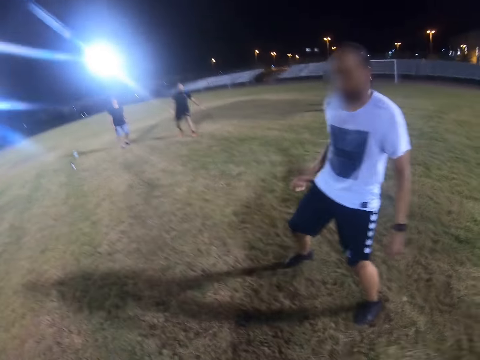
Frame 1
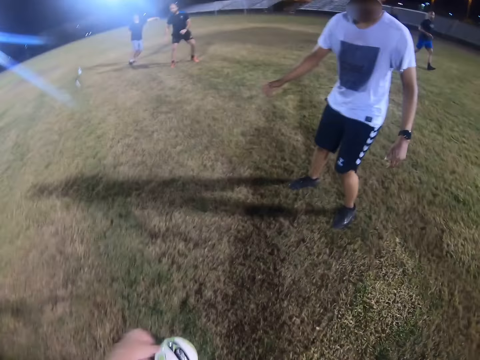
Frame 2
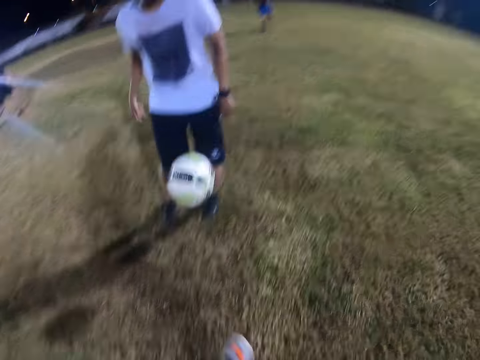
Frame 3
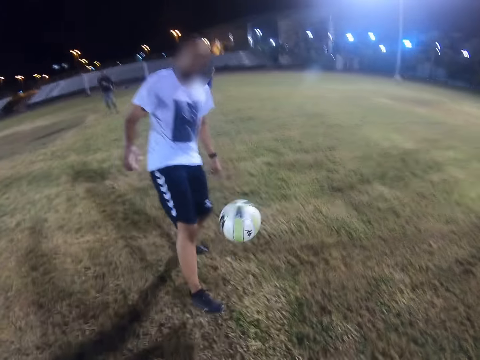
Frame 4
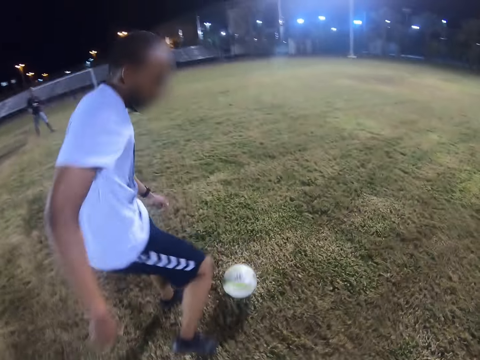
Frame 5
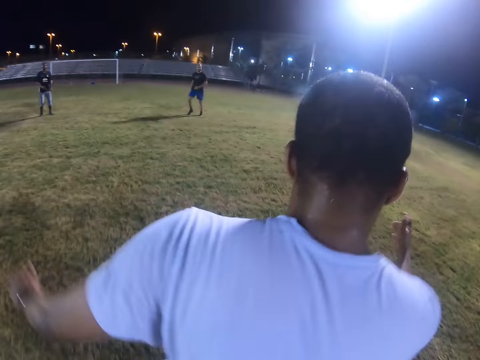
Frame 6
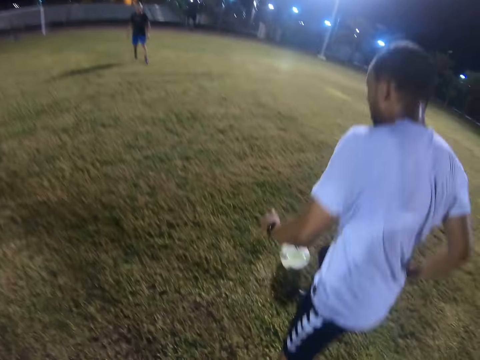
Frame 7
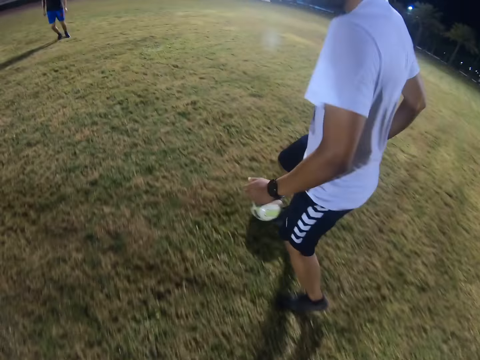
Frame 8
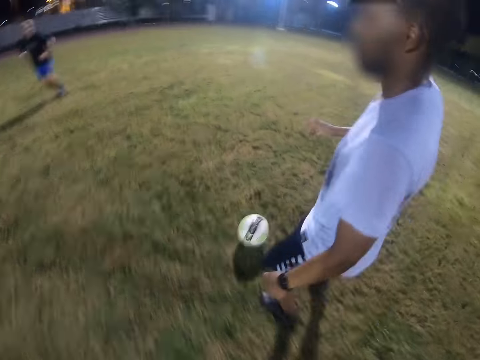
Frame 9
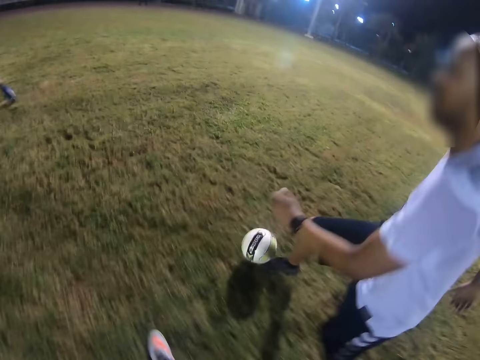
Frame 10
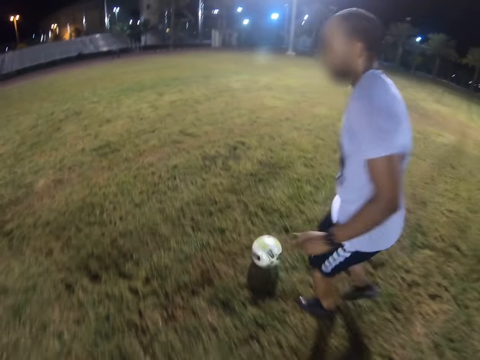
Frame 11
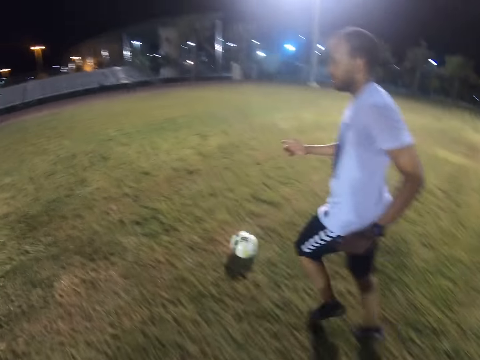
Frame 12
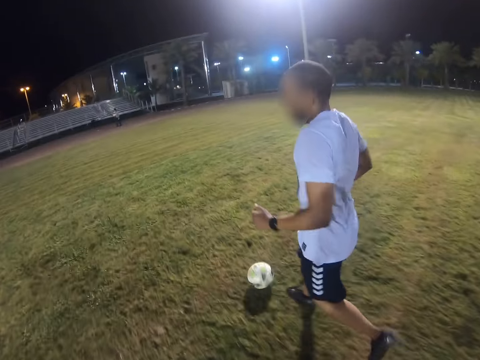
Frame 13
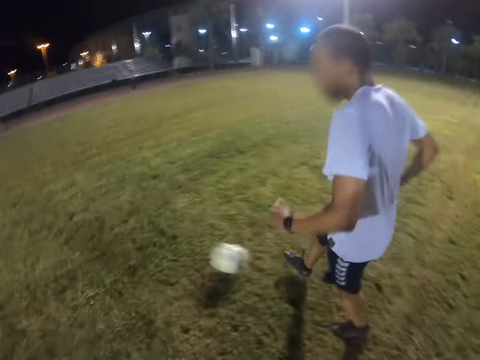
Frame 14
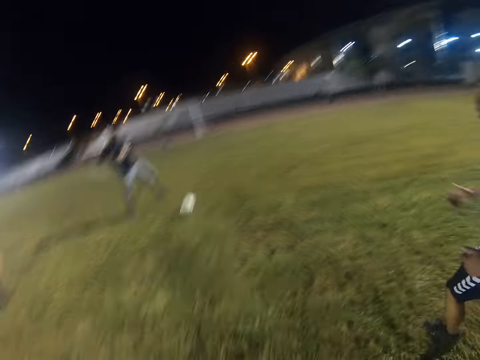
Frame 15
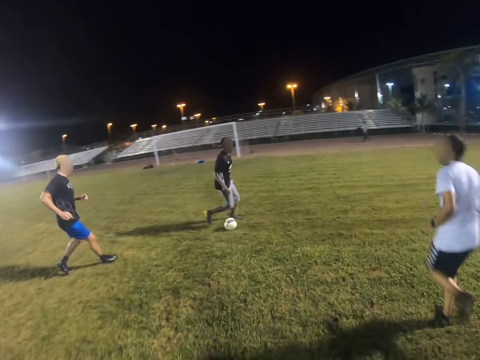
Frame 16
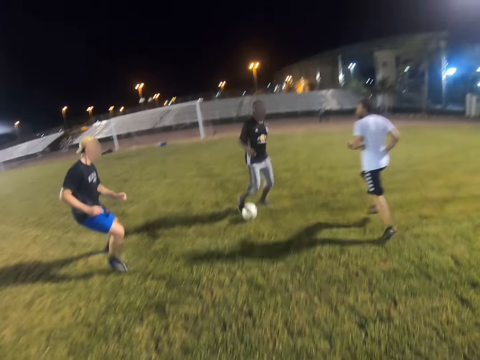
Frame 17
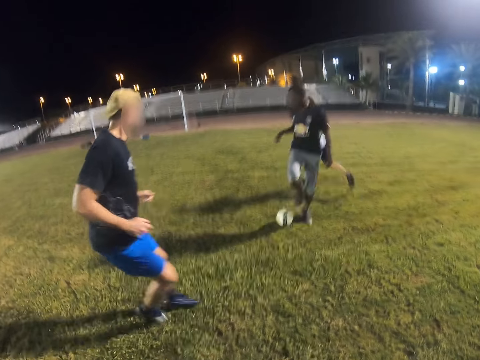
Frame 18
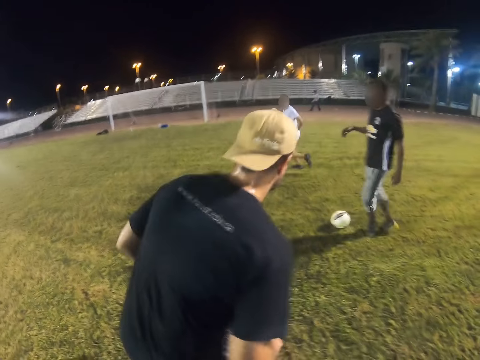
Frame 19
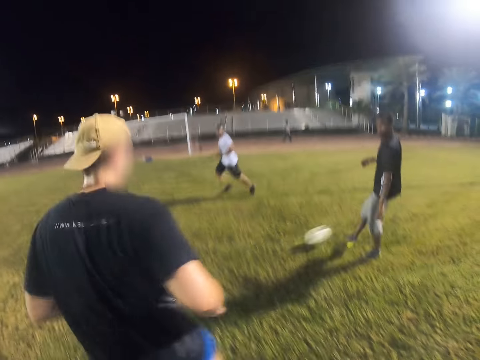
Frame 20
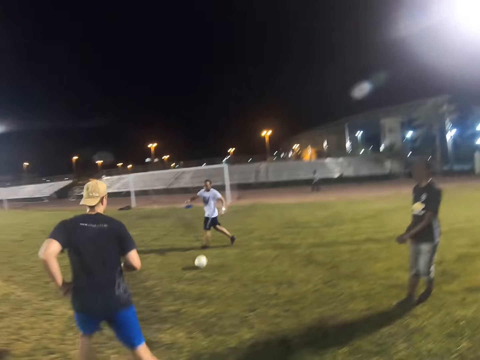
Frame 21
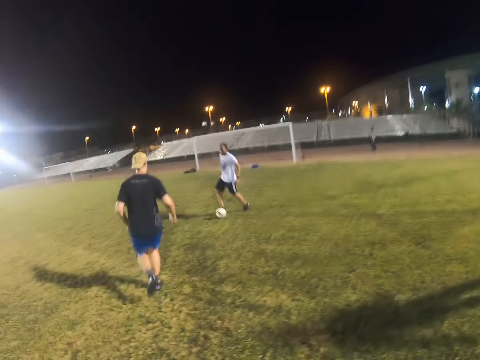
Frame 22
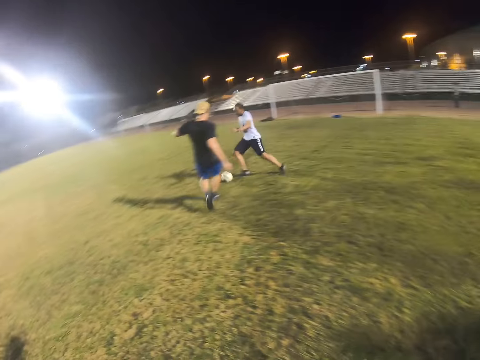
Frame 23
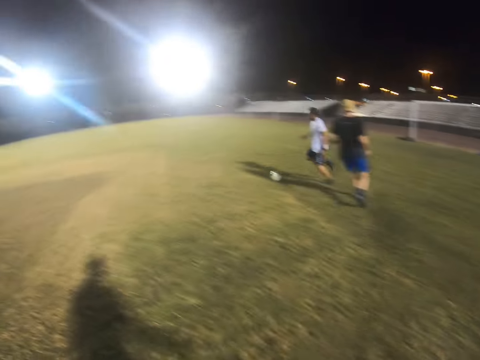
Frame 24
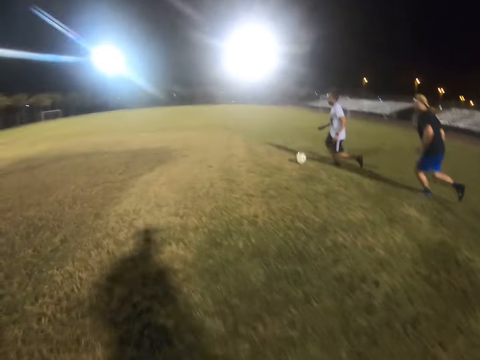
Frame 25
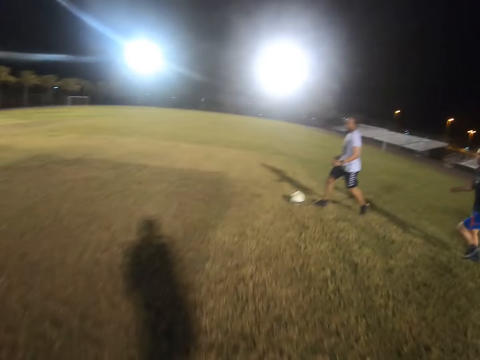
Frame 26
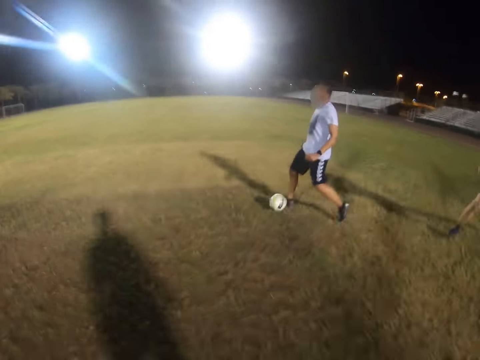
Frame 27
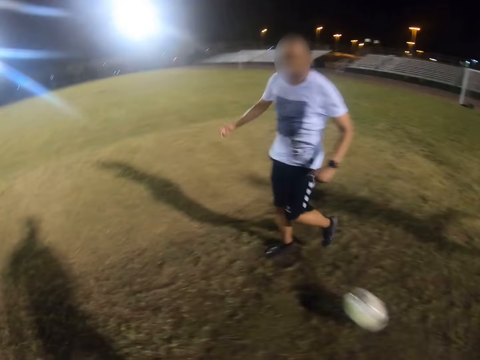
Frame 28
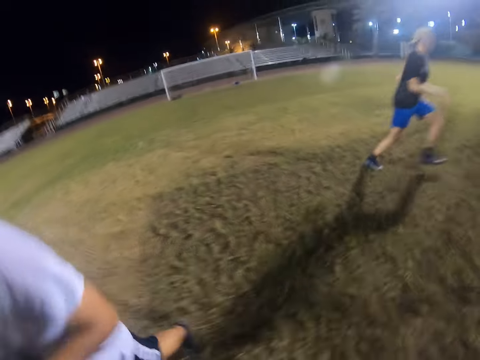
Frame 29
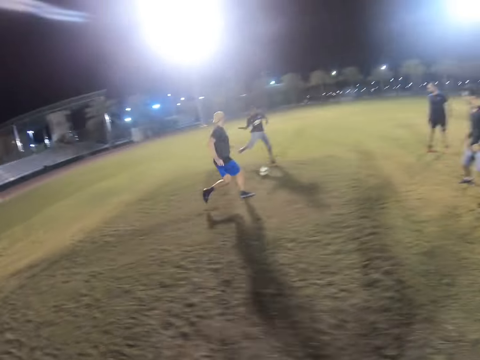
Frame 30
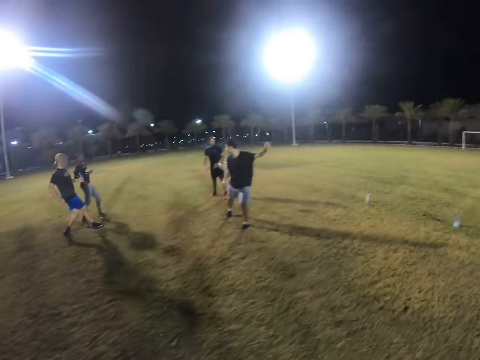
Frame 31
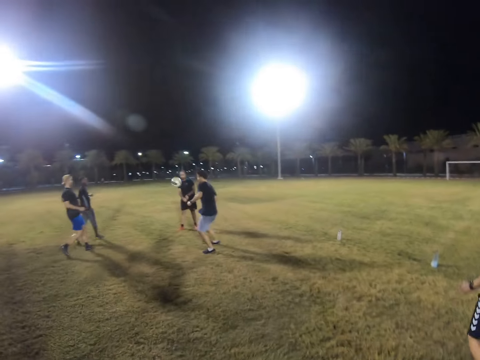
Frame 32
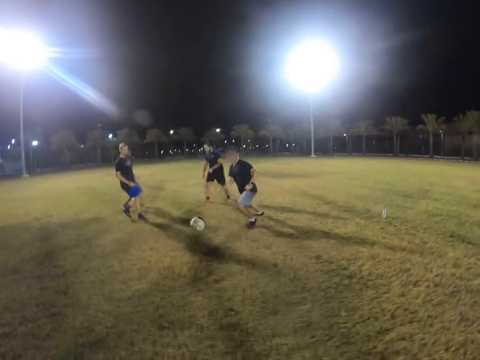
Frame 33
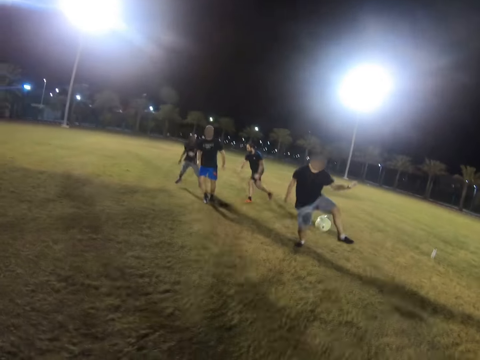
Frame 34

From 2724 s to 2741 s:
The camera wearer kicks the ball. They jog towards the ball. They walk on the field. They jog towards the ball.

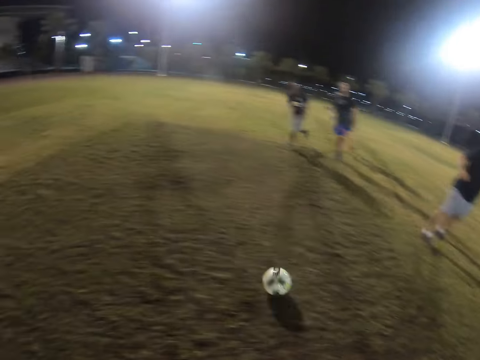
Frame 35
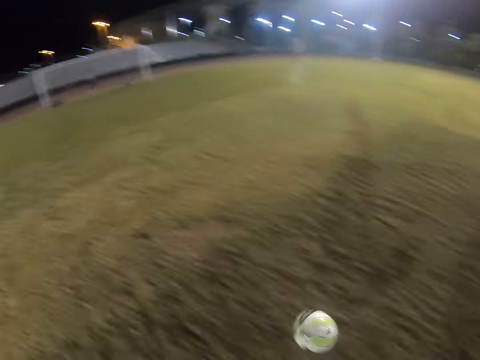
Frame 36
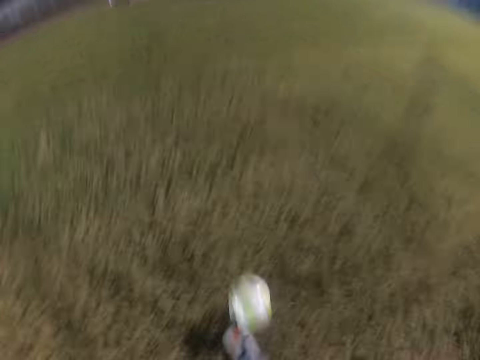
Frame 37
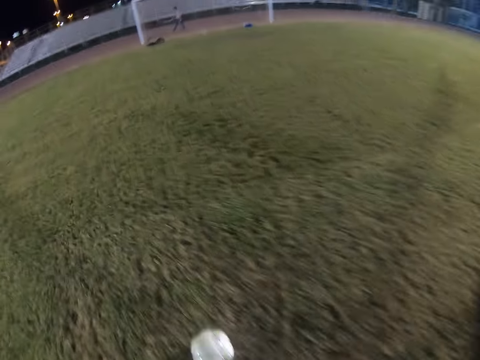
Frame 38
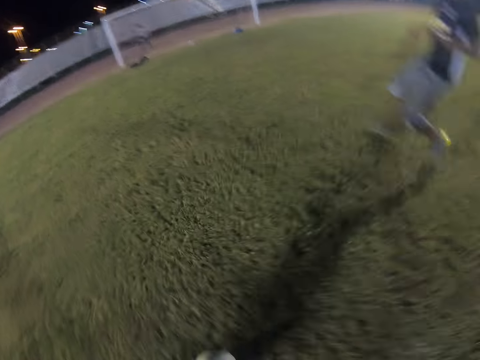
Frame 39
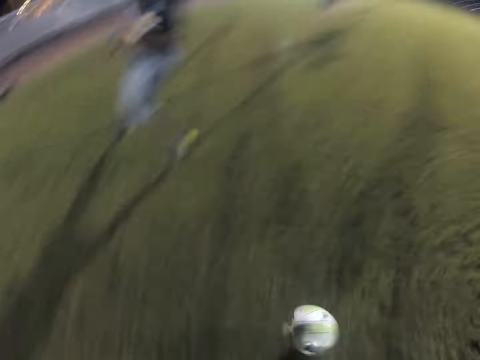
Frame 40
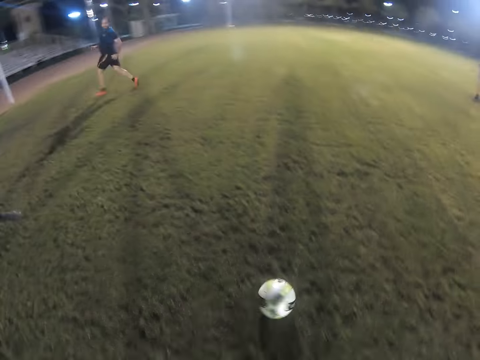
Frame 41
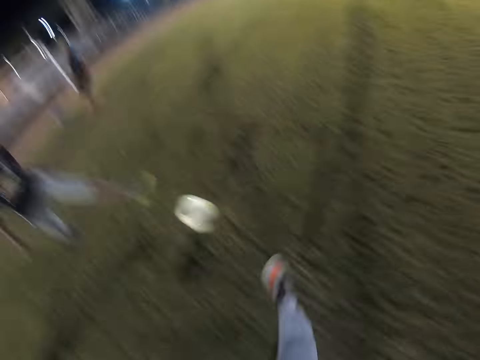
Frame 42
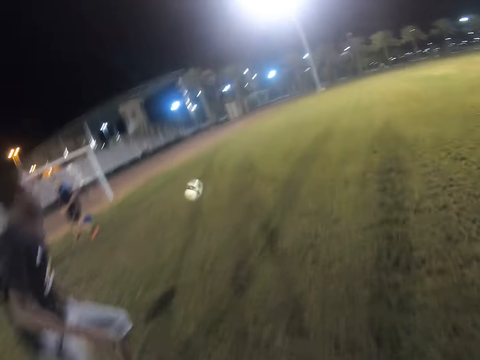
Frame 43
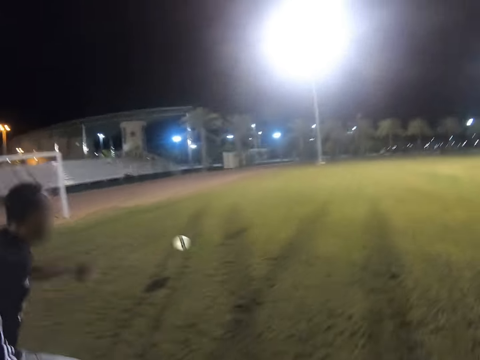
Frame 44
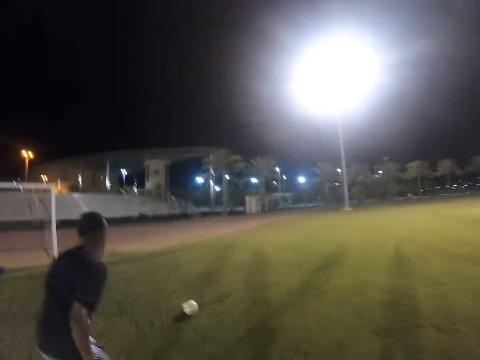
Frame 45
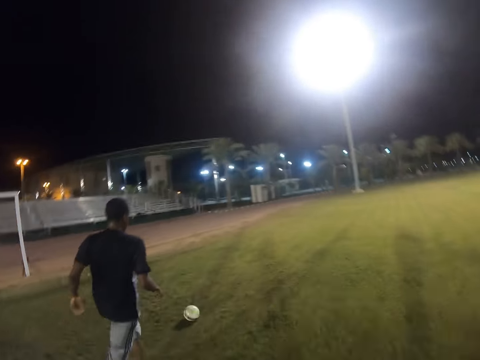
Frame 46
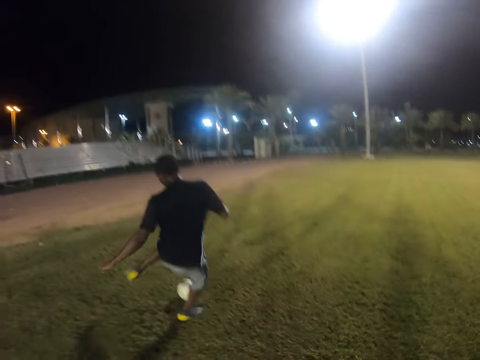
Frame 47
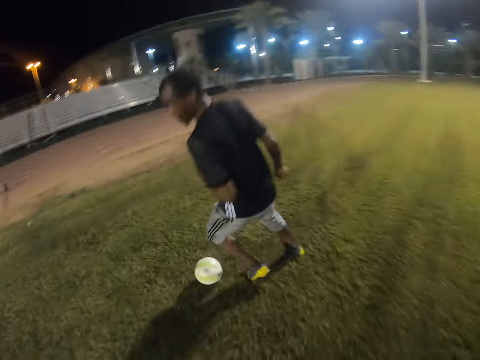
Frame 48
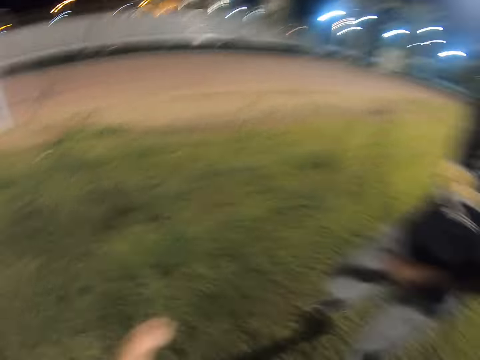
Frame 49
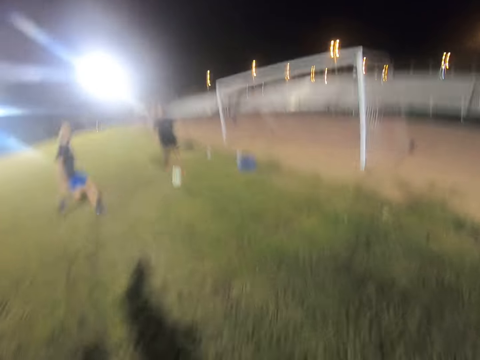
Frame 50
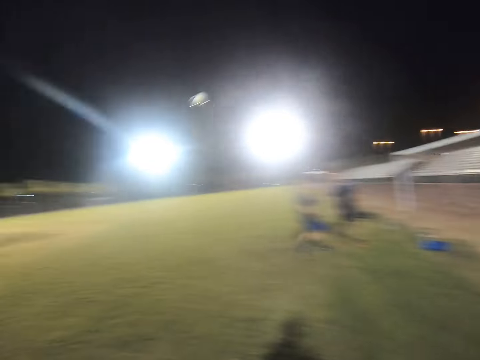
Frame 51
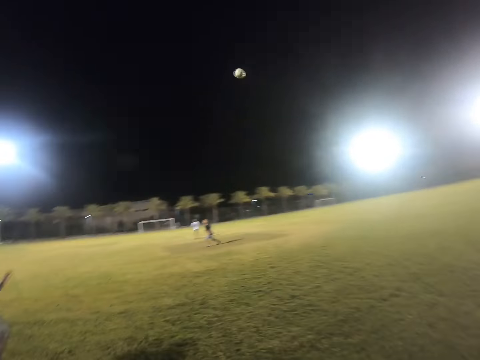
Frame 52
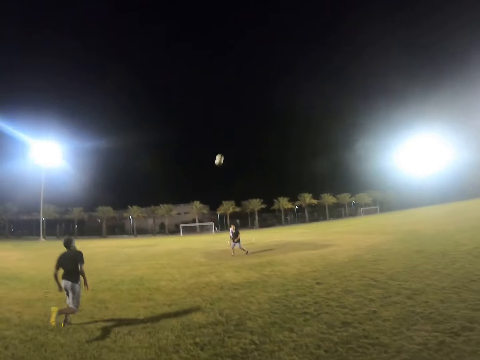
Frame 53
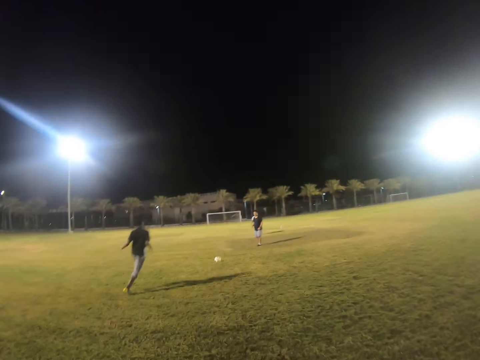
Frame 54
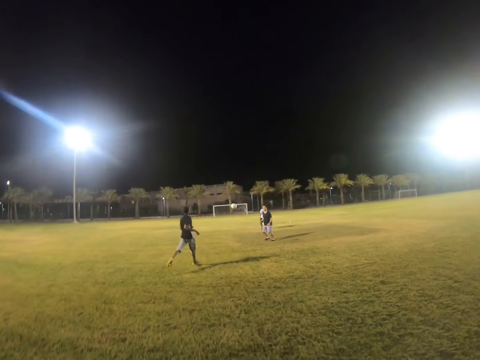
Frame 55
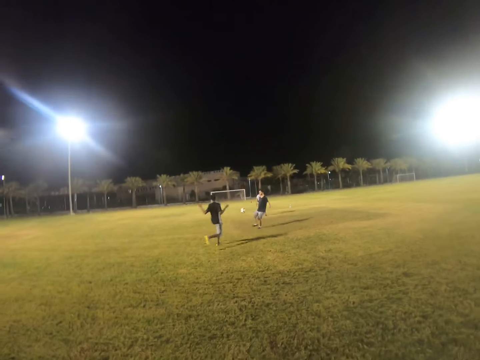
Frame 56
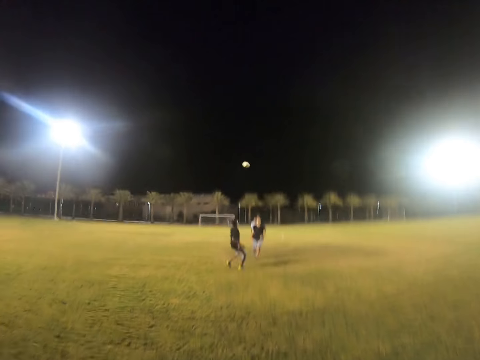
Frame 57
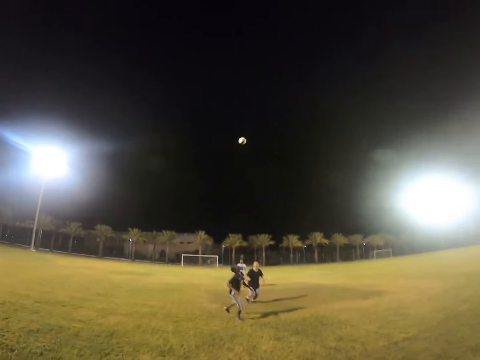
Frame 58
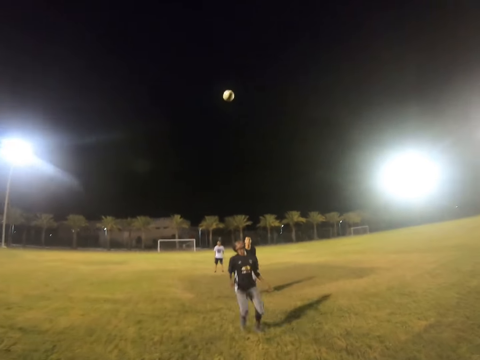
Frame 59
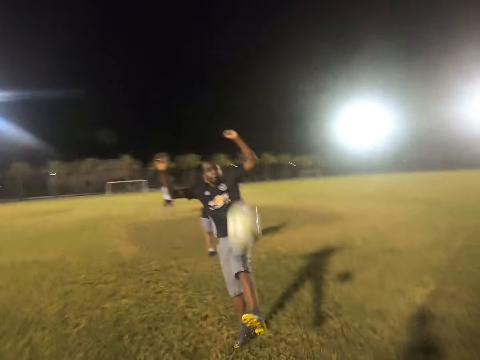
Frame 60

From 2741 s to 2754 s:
The camera wearer gets the ball. They control the ball. They play the ball. They kick the ball. They run towards the ball. They walk on the field.
